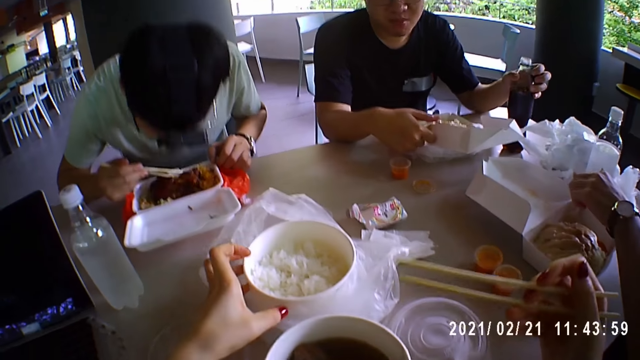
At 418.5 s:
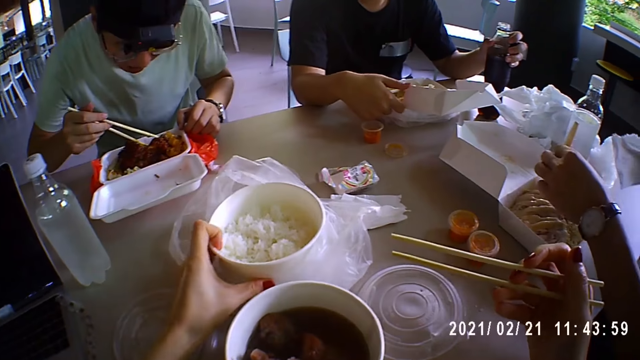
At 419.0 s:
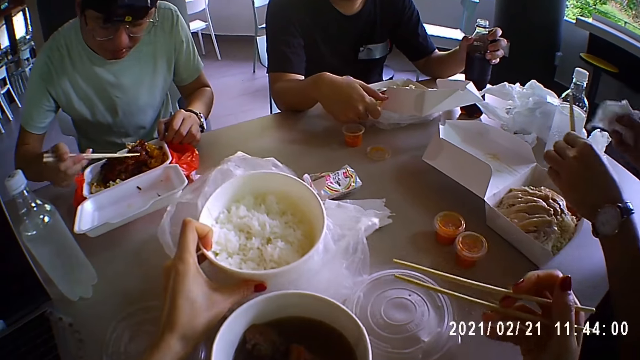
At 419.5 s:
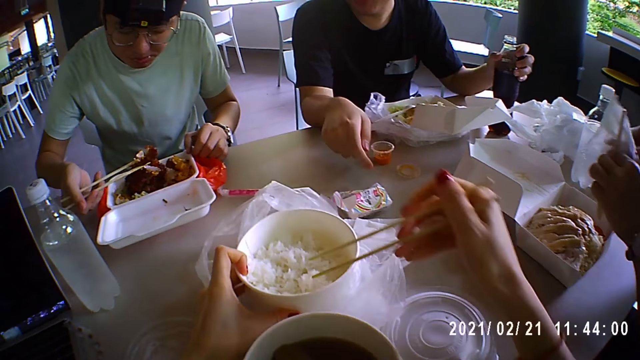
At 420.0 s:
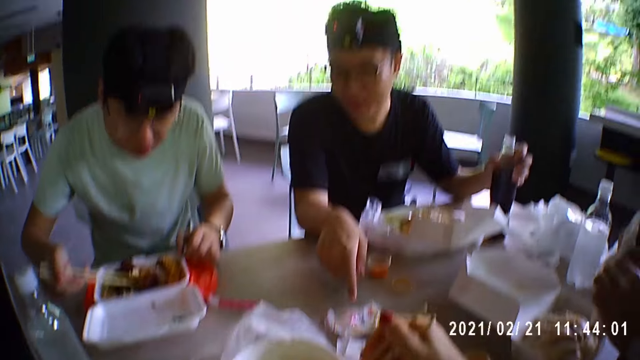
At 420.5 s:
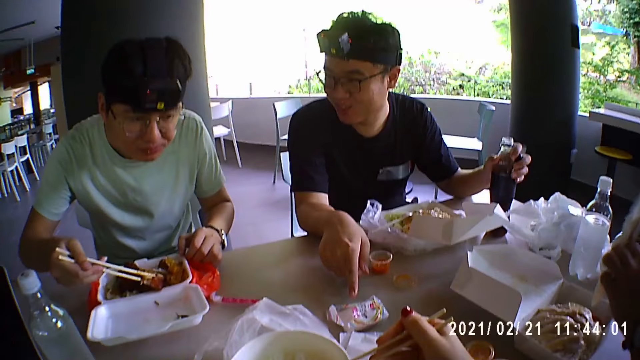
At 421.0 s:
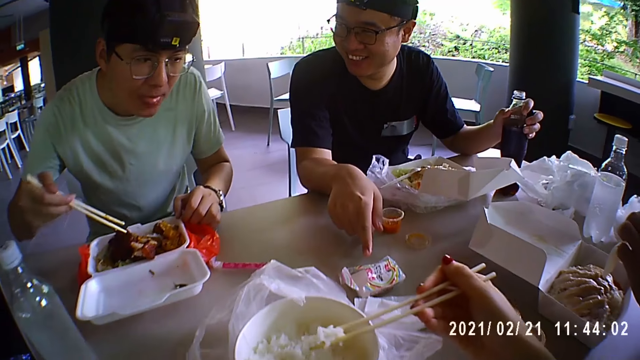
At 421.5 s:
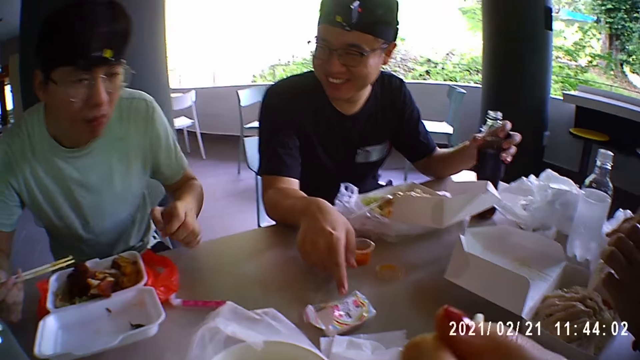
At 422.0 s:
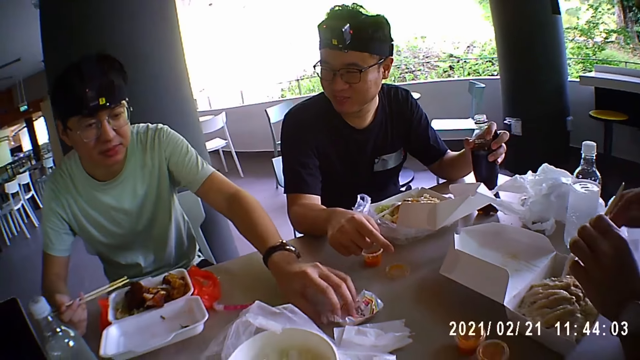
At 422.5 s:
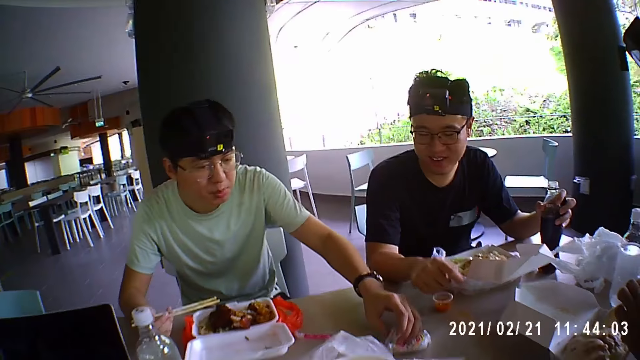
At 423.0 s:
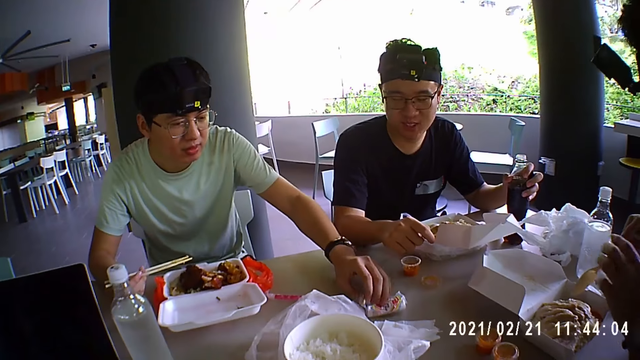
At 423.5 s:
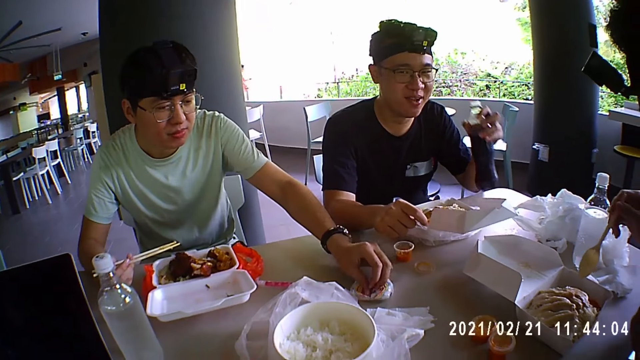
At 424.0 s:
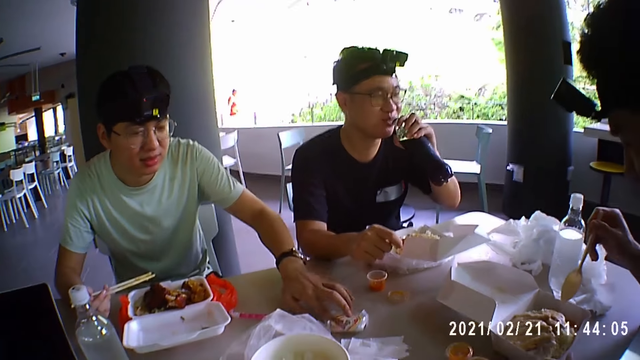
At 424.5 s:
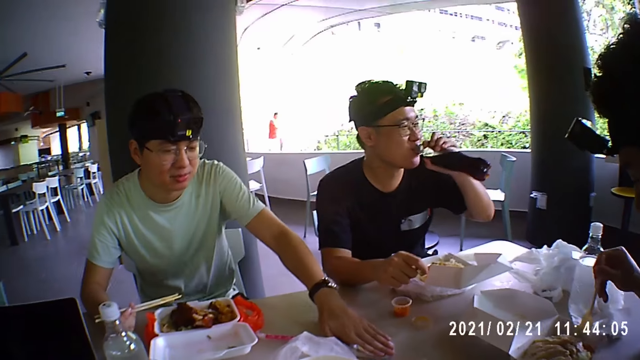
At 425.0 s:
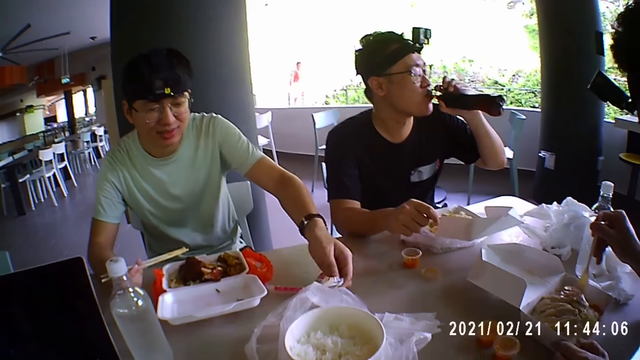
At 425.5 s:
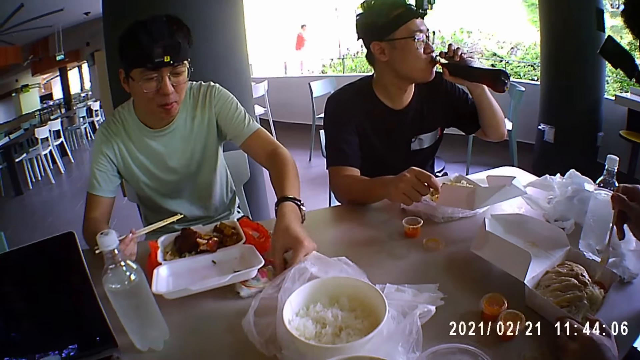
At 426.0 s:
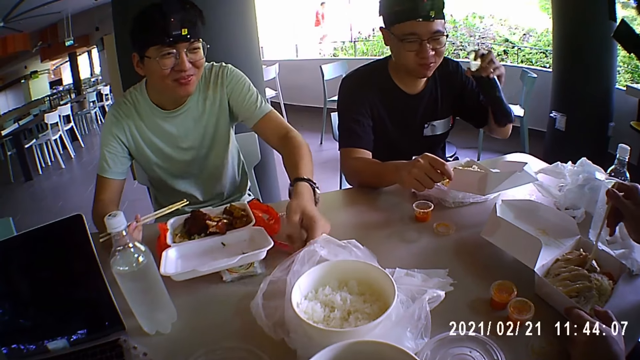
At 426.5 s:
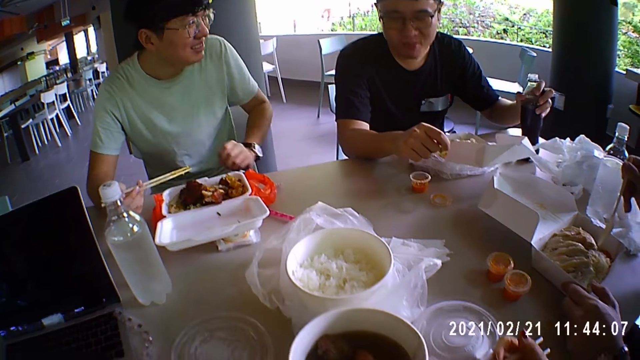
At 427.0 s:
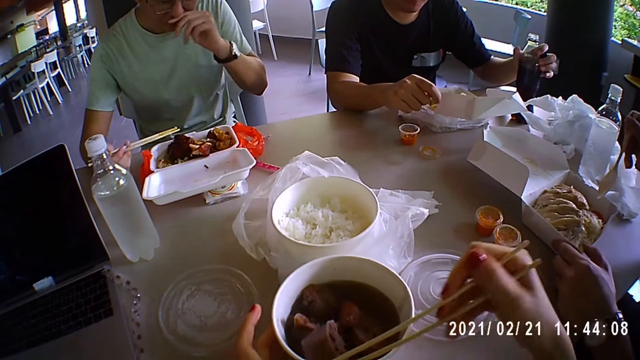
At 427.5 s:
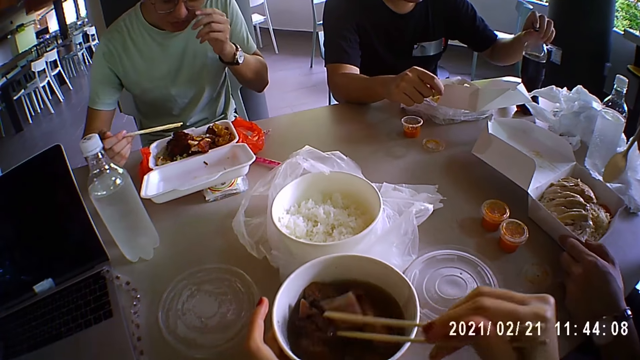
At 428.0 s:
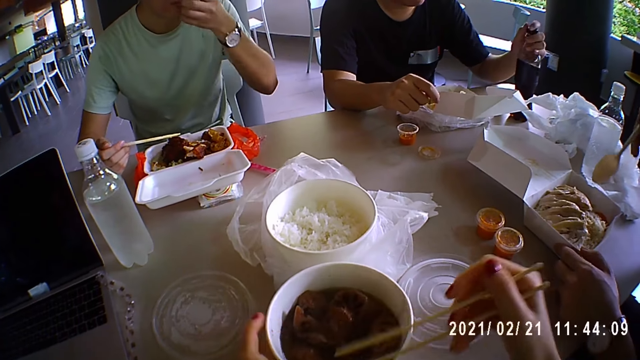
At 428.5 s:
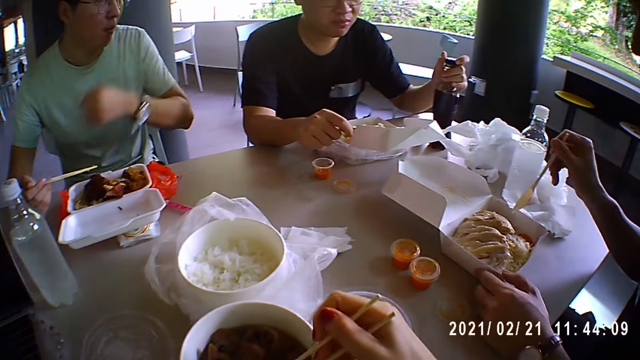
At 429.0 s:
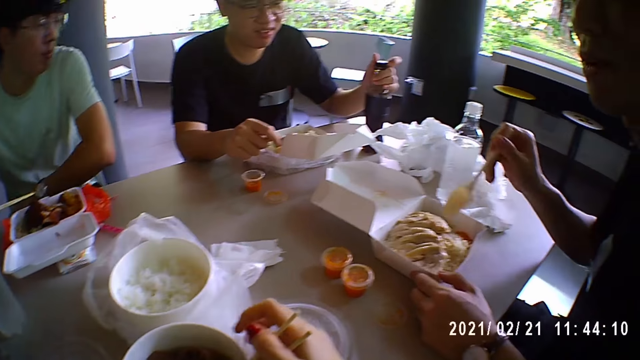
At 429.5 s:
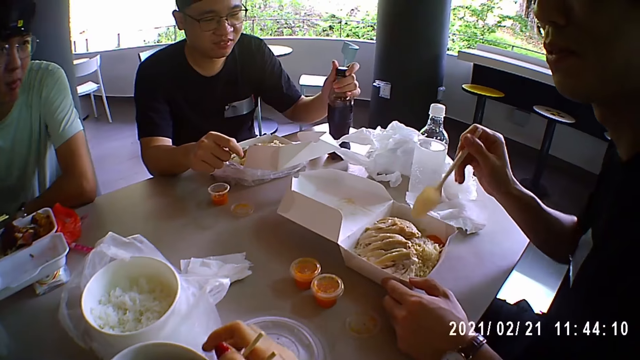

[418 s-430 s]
A man eats with a chopstick. The camera wearer moves the rice container lid aside. They pick rice from their bowl. They eat the rice with chopsticks. Another man points on a toothpick. The first man moves the toothpick aside.

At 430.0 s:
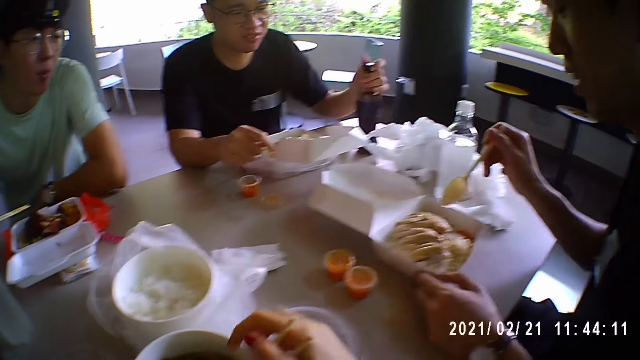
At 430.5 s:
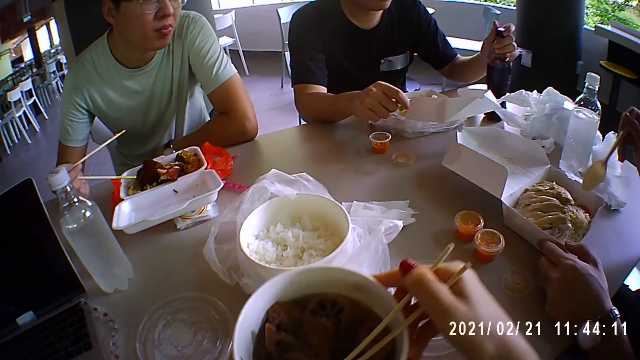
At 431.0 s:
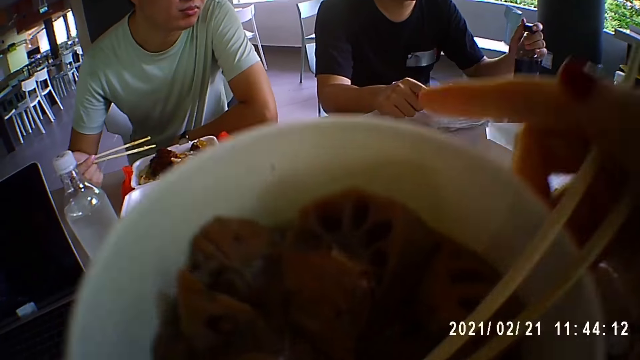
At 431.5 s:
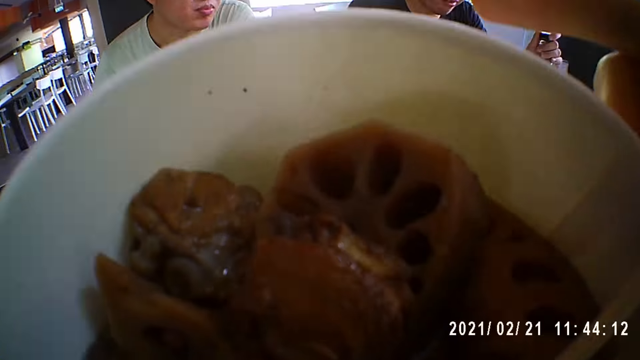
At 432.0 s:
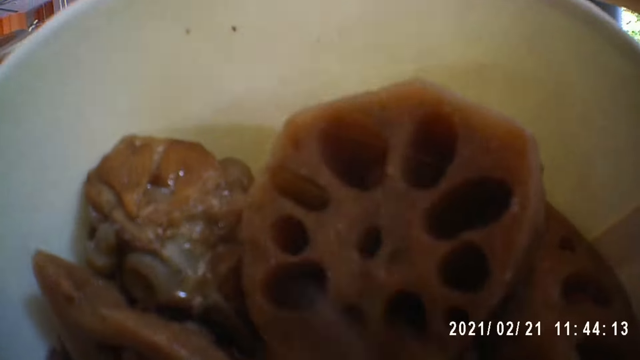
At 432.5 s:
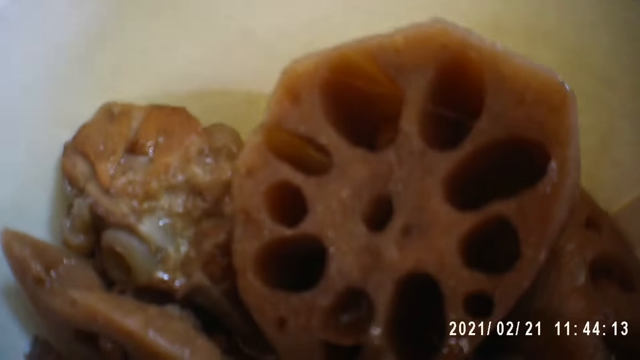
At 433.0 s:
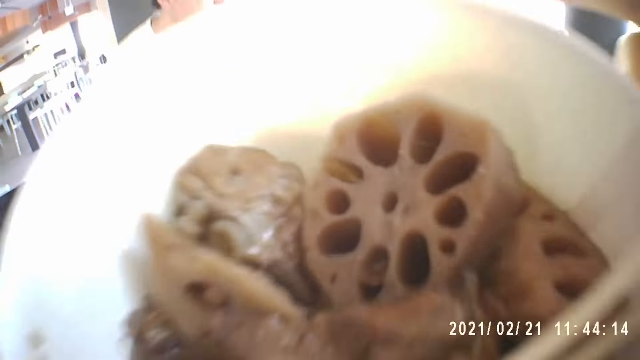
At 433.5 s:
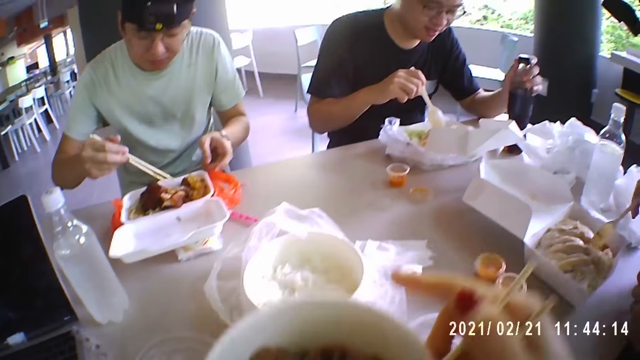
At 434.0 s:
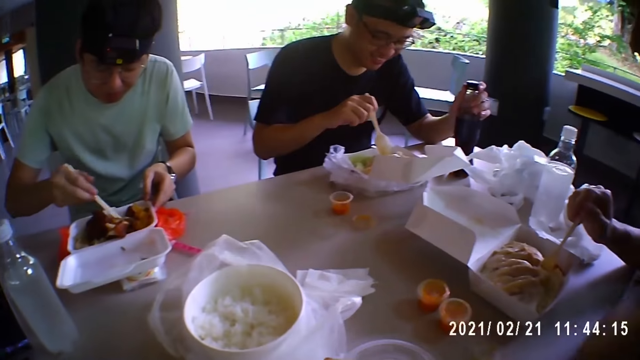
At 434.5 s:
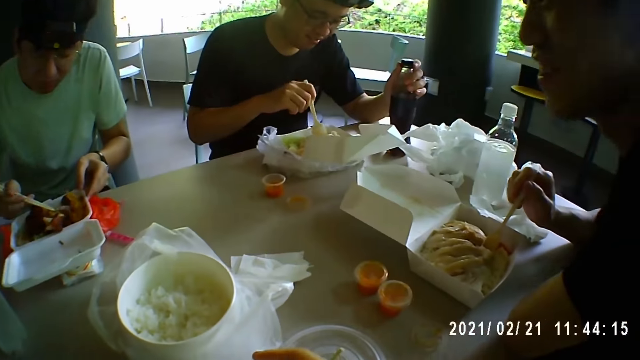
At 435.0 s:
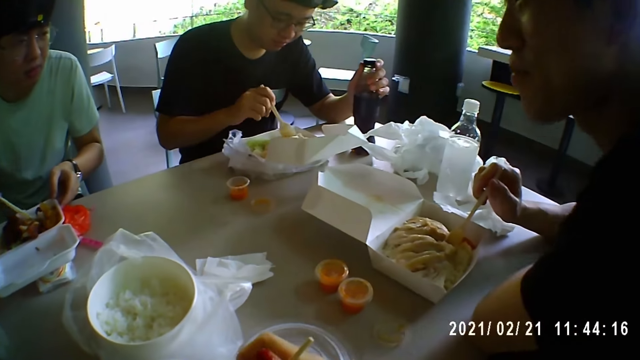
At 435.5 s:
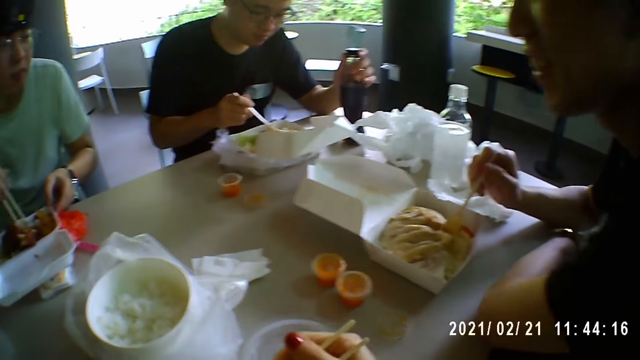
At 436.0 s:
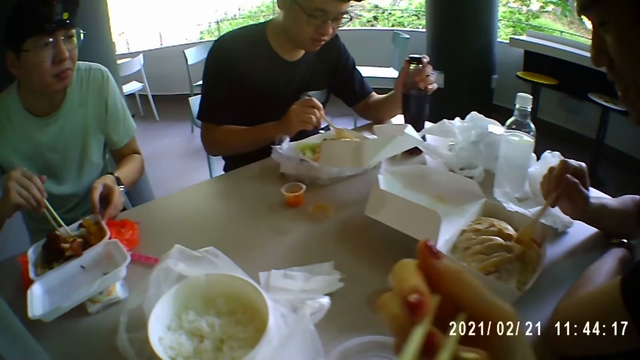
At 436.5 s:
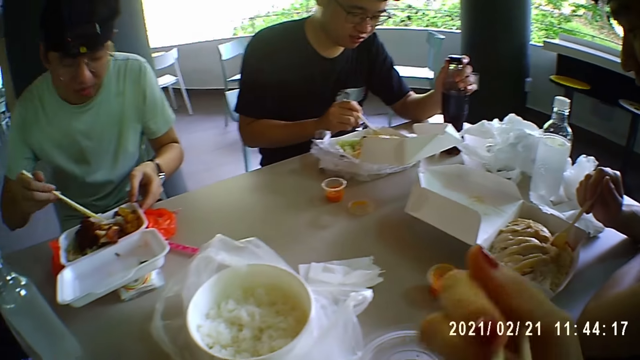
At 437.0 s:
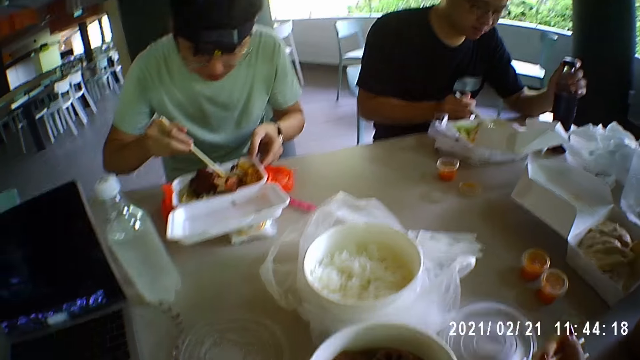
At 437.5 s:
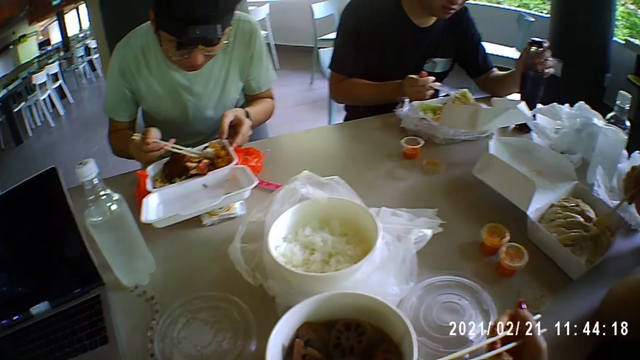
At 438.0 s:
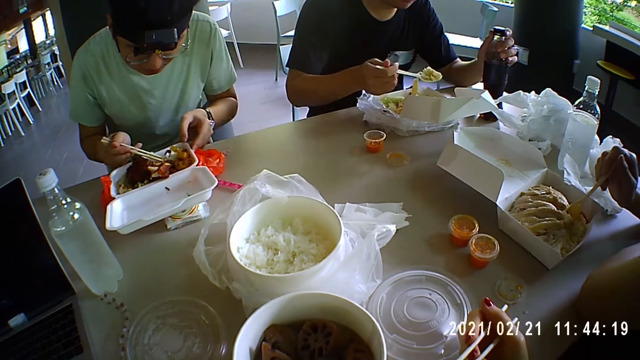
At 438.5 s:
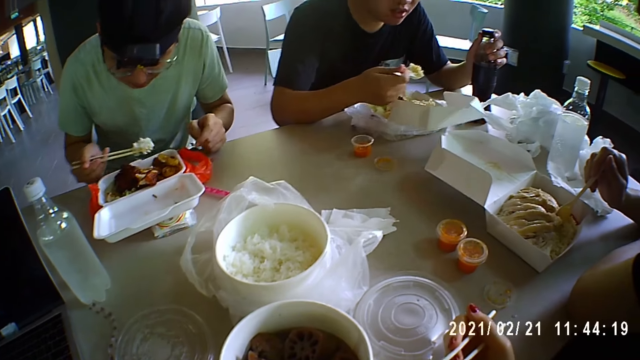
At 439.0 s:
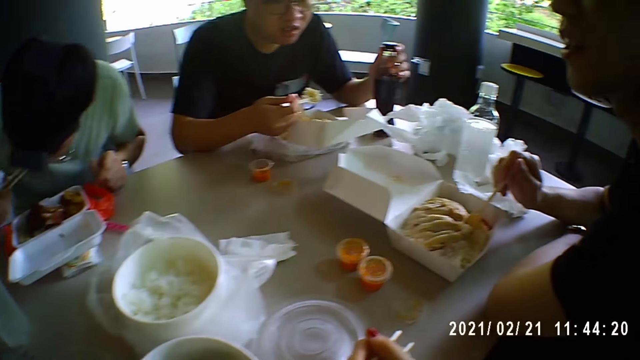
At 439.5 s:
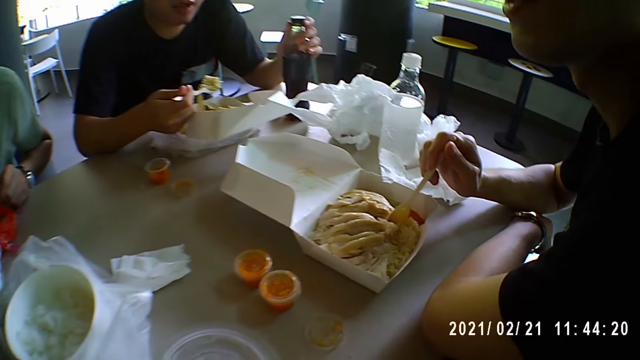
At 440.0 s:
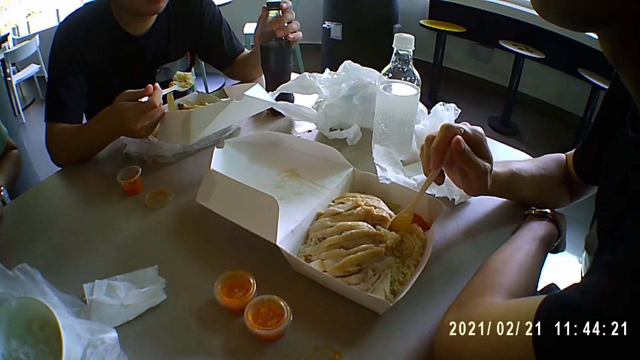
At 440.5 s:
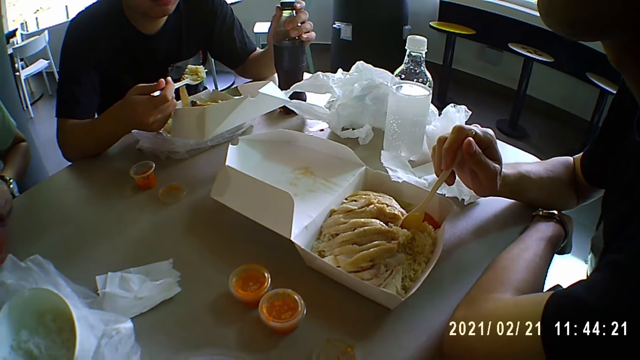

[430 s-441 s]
The camera wearer drinks soup. They drink soup on the plate. A man talks.
